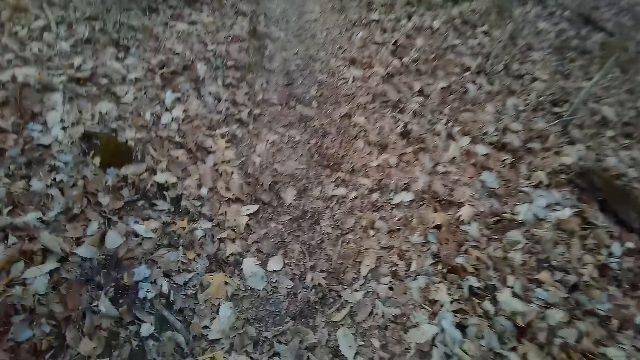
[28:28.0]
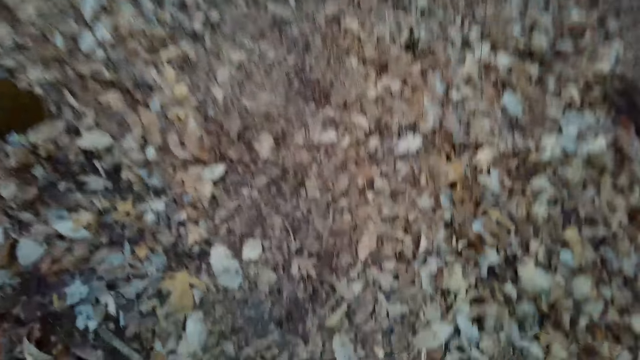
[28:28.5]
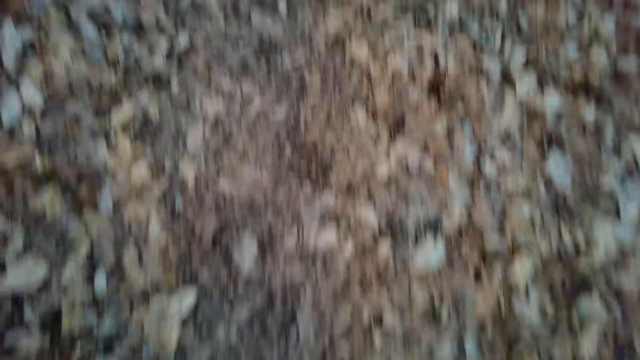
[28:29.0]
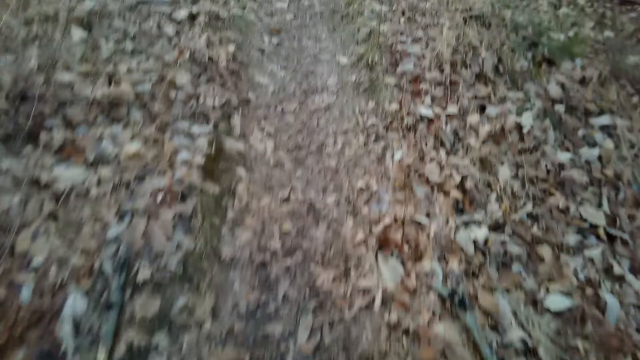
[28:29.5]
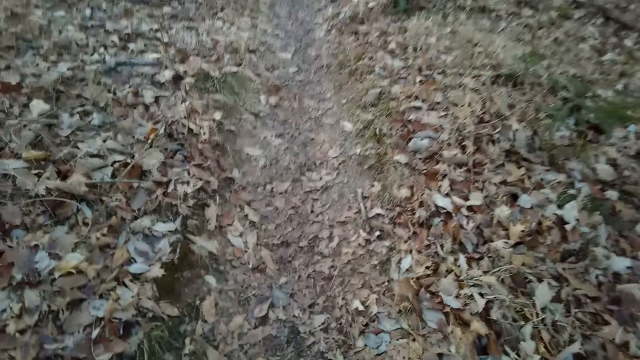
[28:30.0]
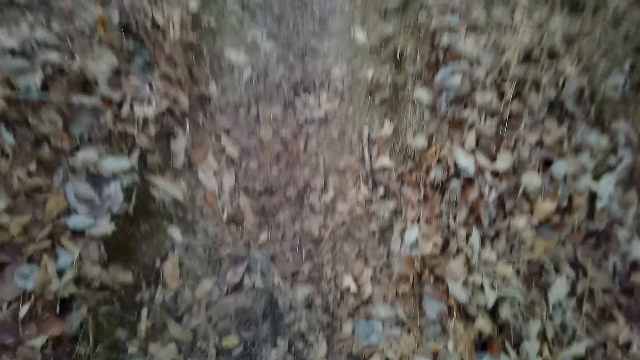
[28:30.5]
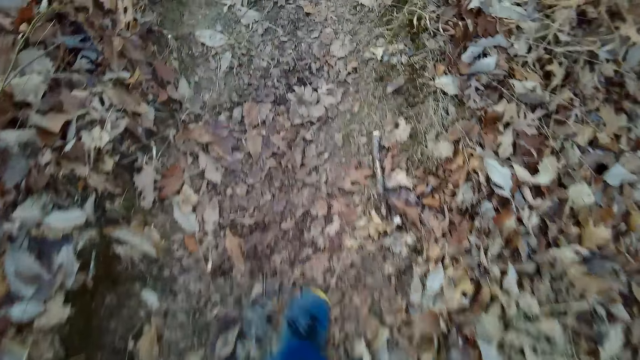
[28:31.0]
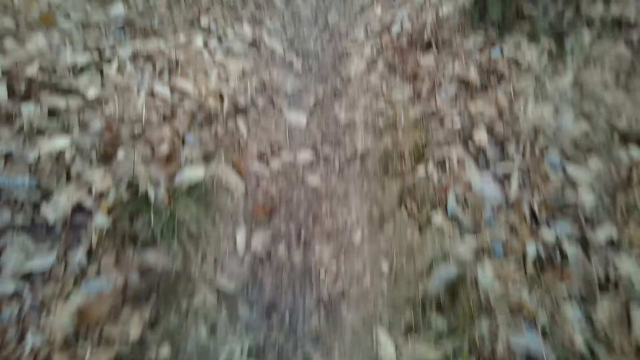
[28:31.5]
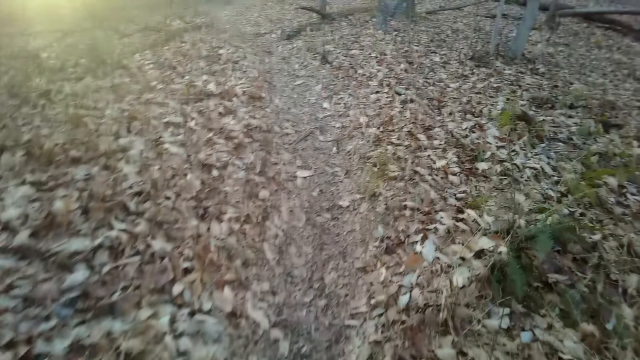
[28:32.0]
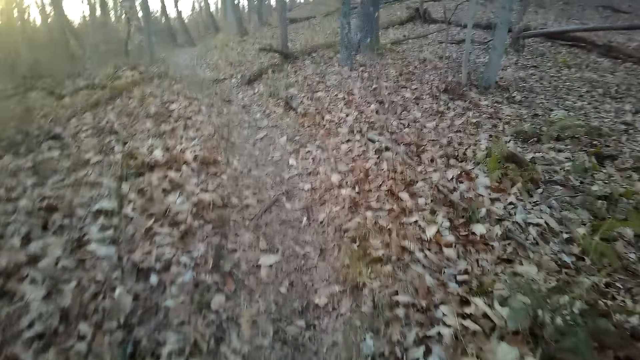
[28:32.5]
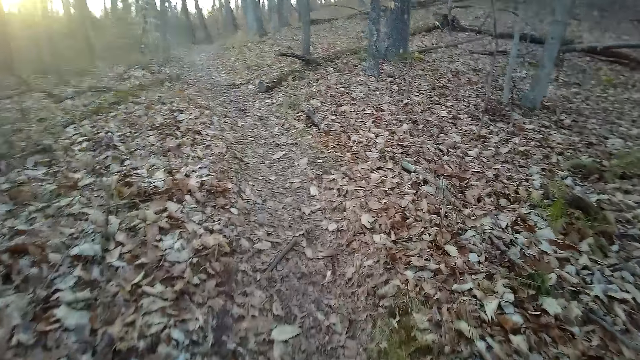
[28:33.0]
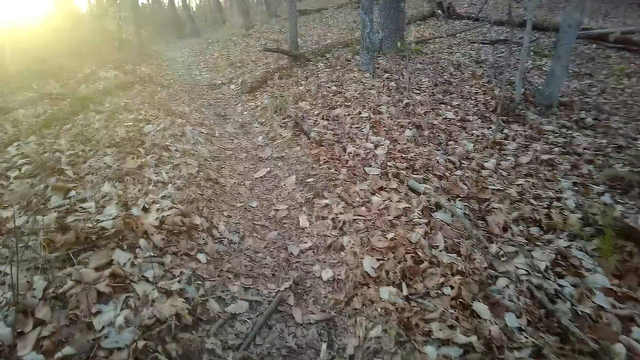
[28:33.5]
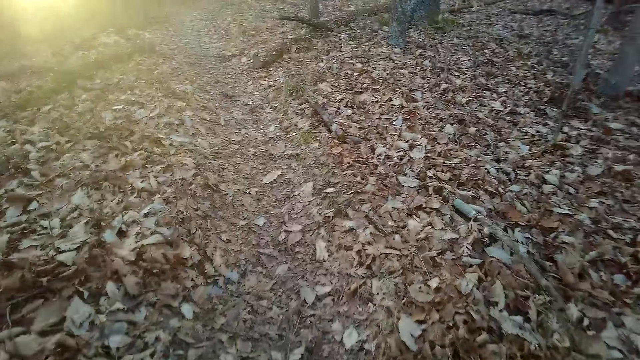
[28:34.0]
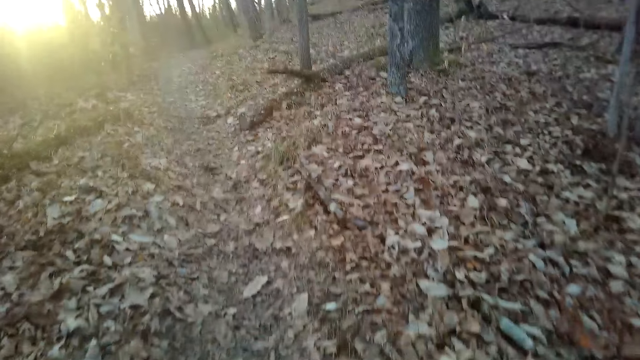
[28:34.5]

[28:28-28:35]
The camera wearer looks around.

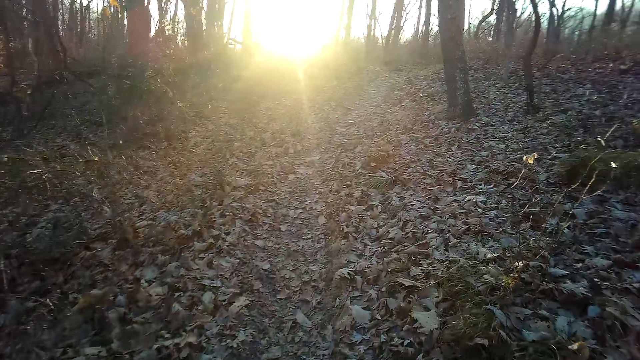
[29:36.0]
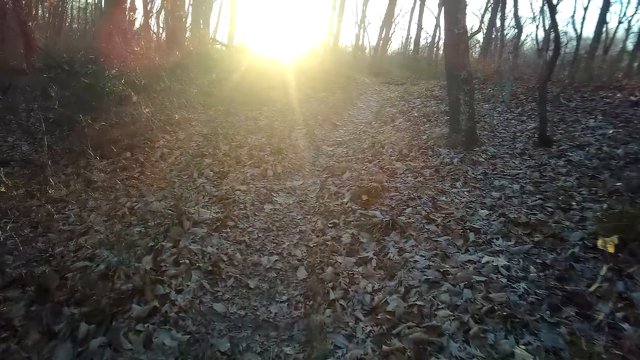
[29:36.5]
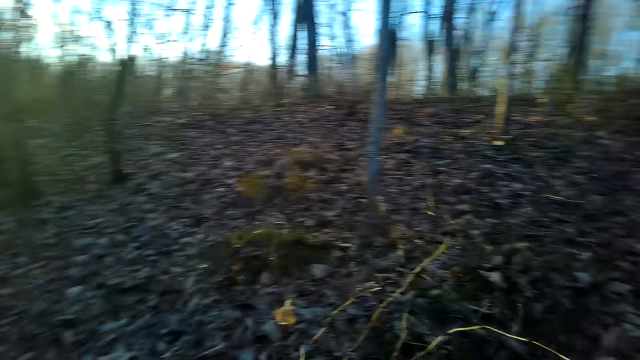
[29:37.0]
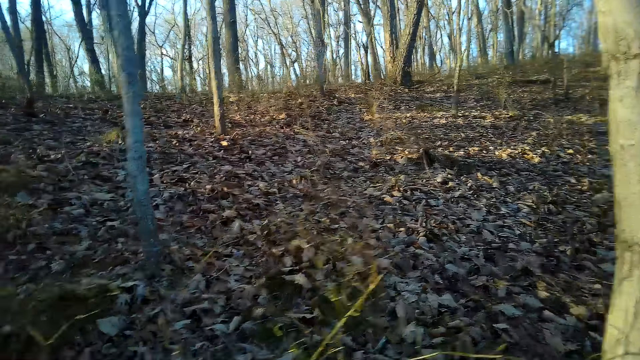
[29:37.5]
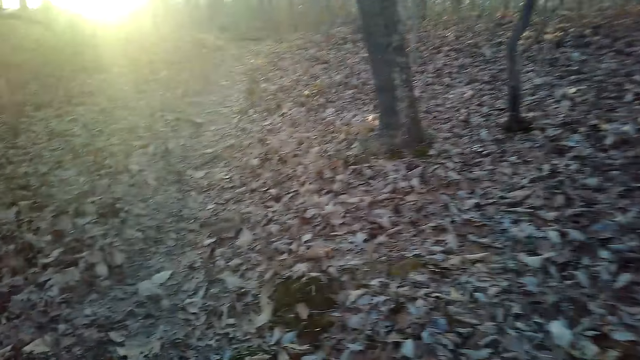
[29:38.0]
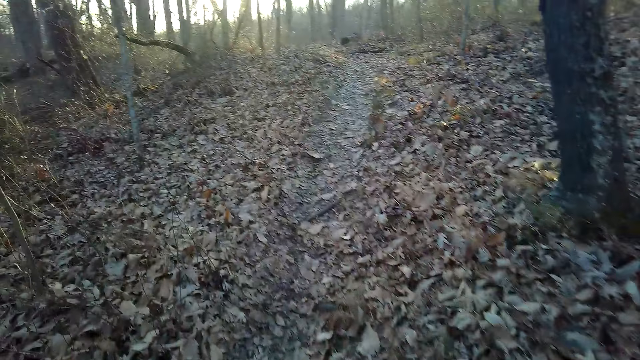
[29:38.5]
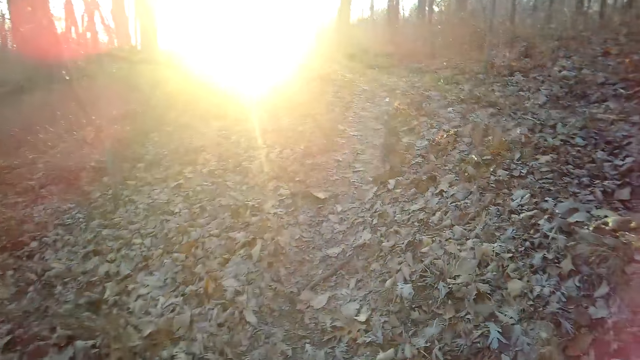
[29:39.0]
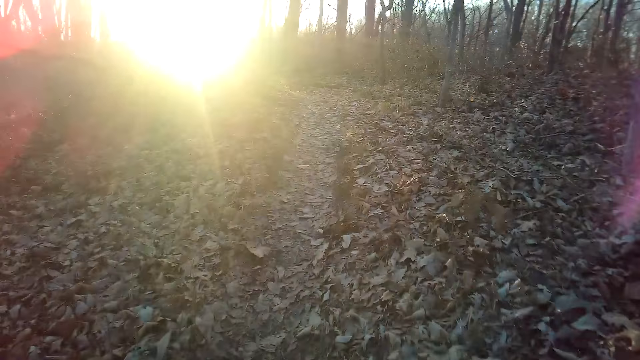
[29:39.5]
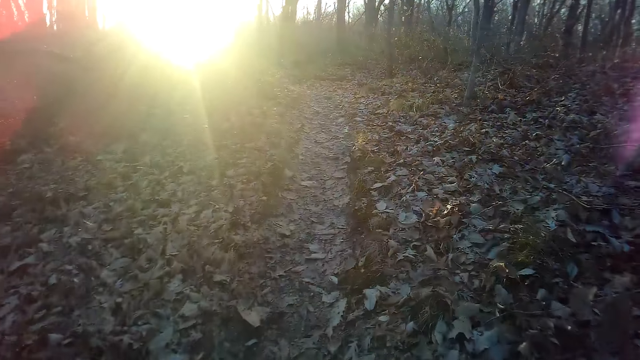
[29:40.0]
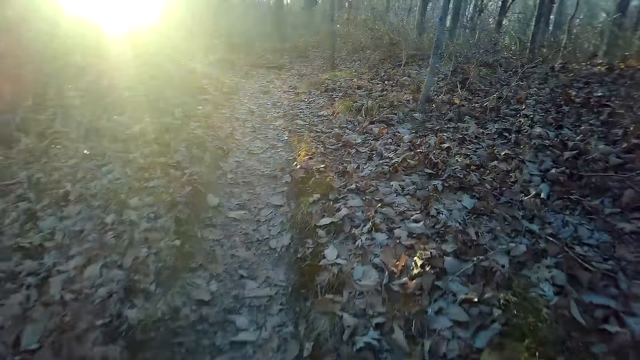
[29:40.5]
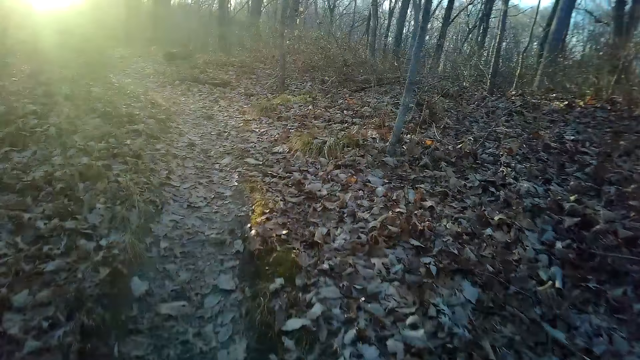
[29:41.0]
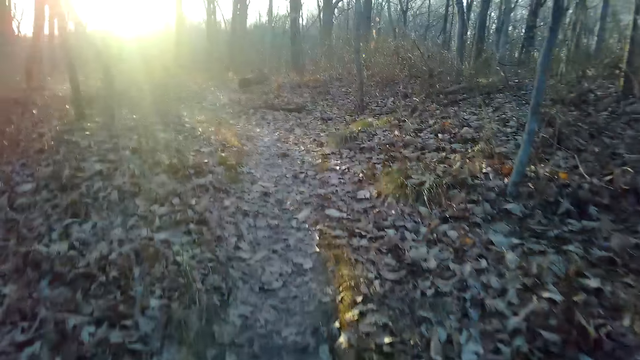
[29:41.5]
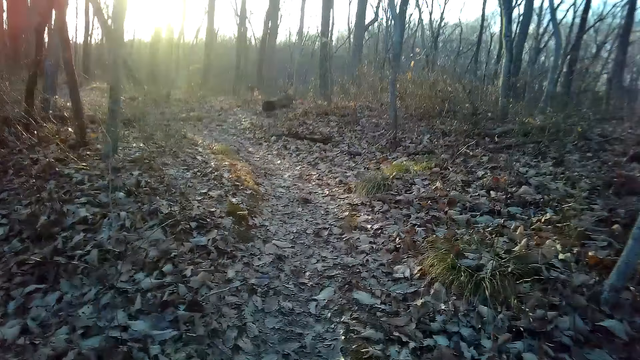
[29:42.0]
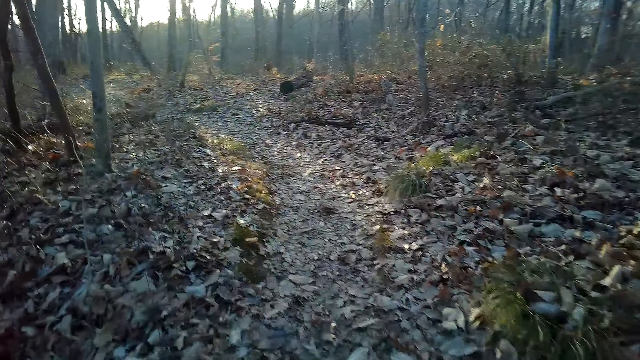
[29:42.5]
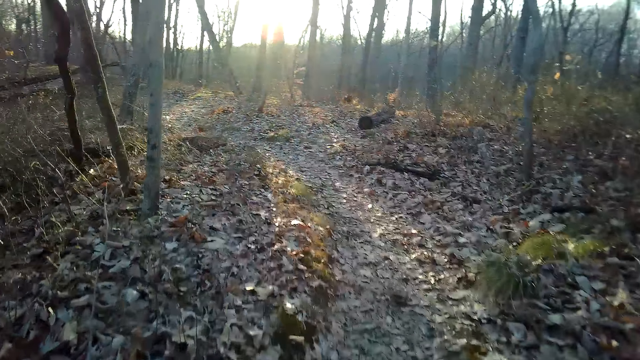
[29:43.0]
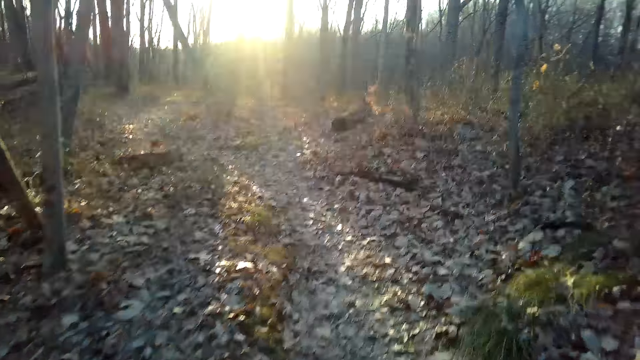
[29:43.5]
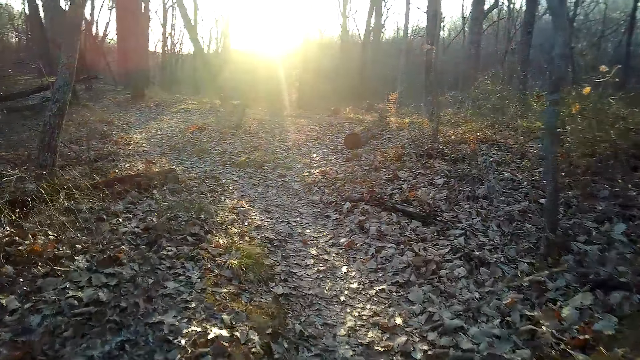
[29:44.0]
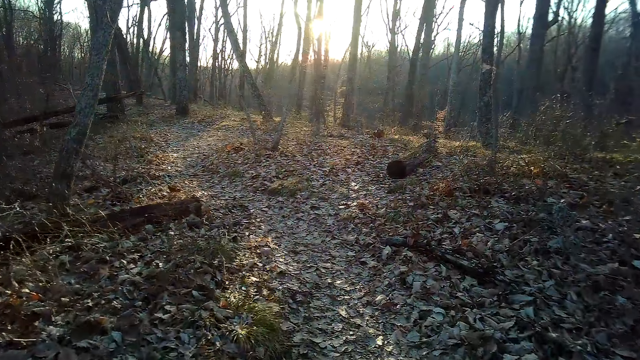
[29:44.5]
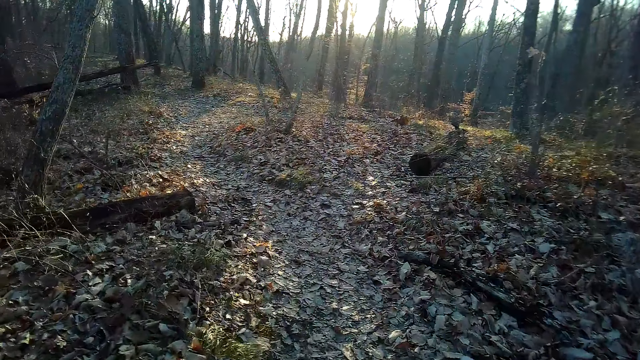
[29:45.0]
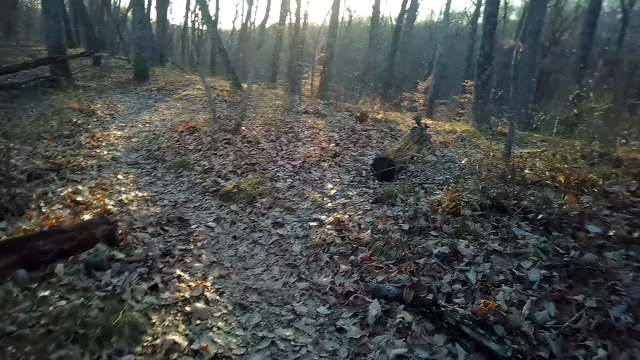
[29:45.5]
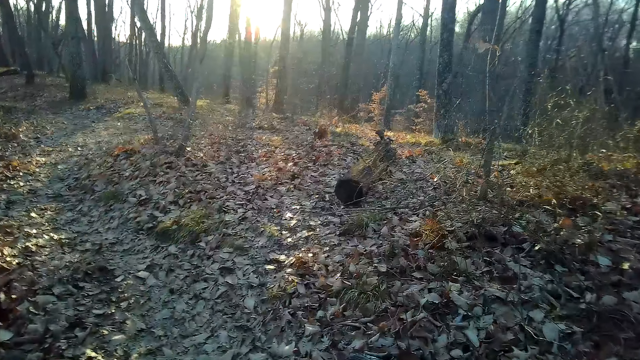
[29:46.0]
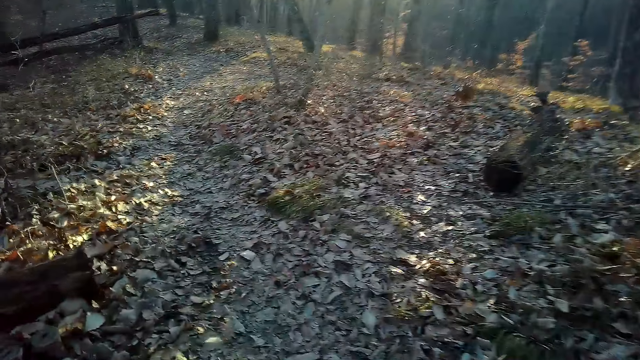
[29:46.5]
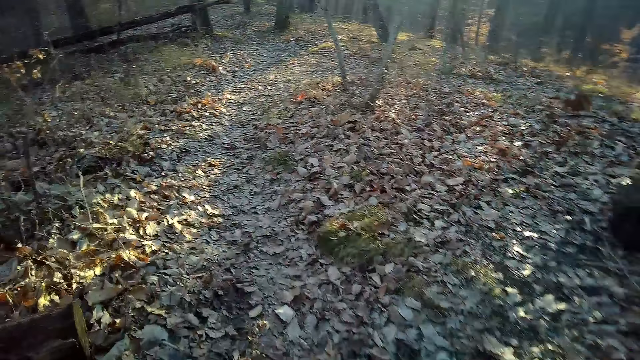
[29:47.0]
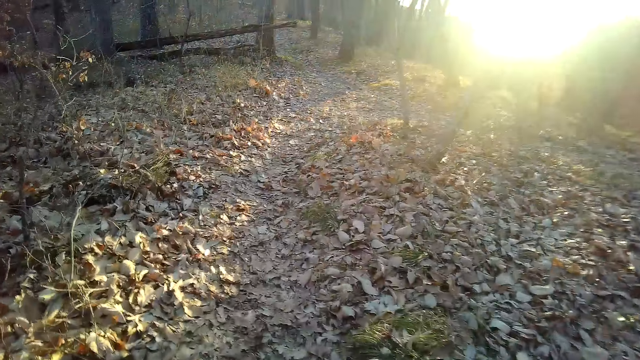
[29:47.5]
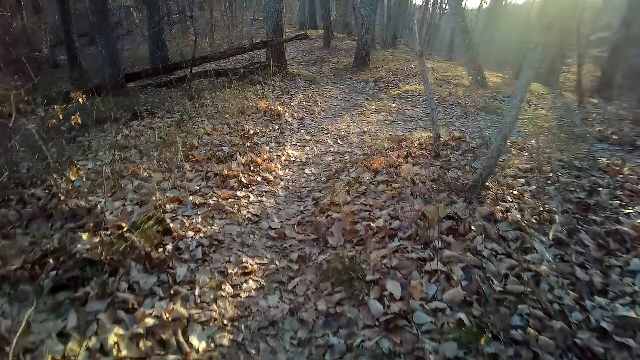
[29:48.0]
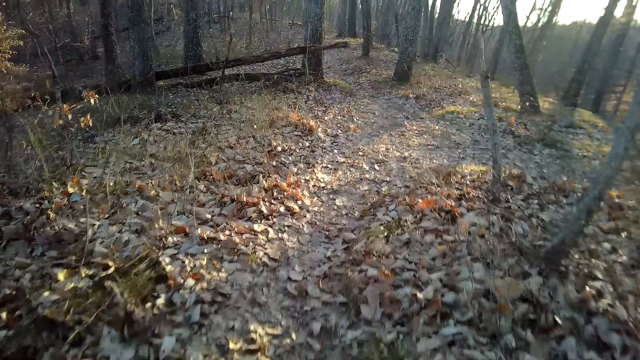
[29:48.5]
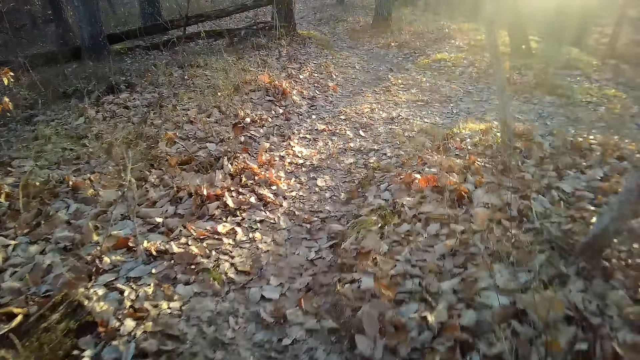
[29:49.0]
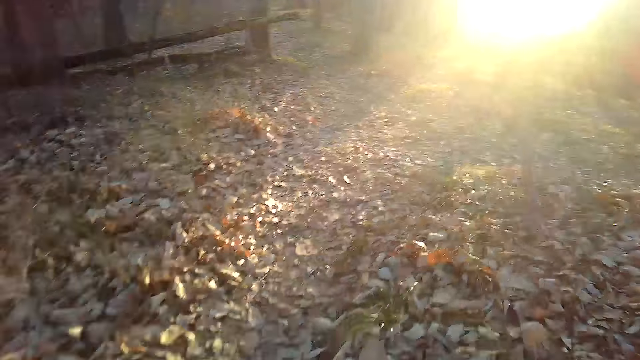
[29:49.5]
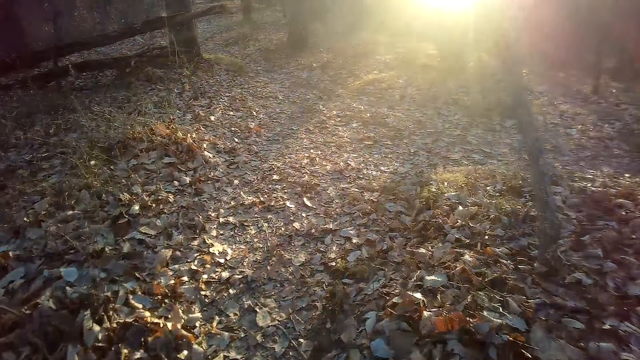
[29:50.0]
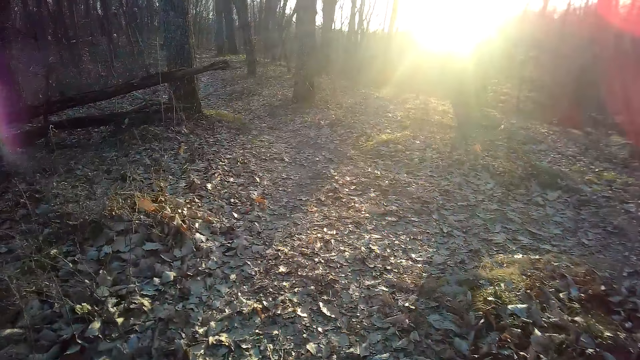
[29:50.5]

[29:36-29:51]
The camera wearer looks around.
